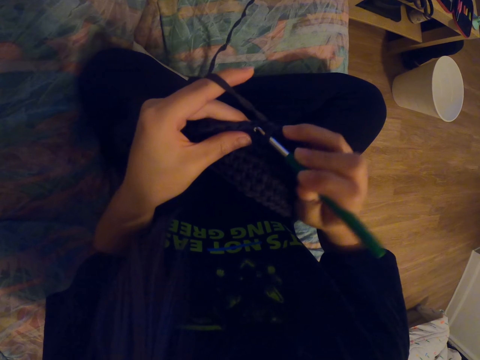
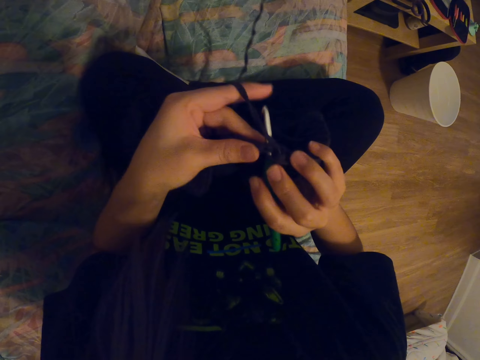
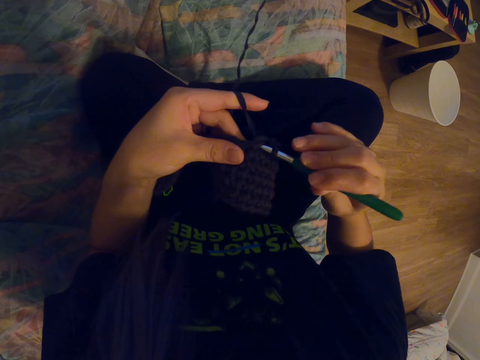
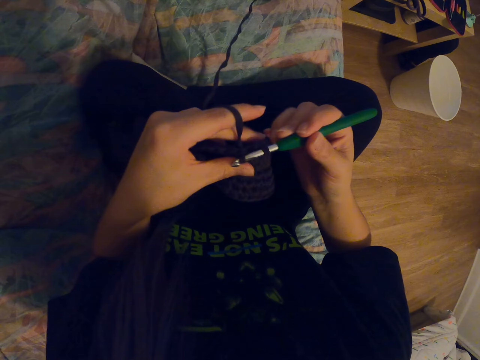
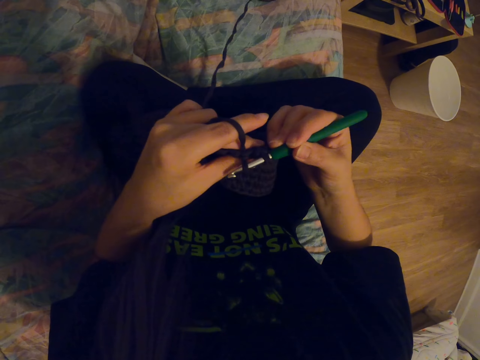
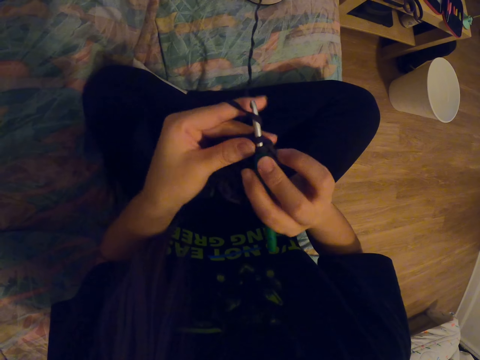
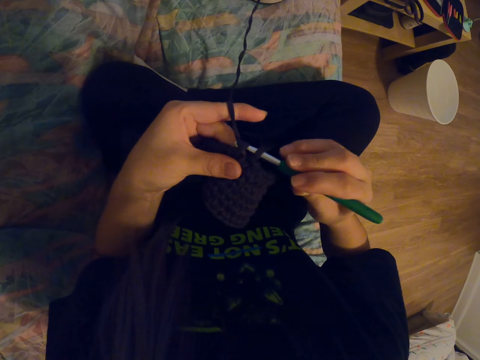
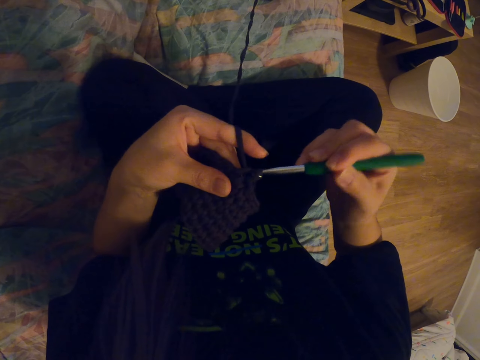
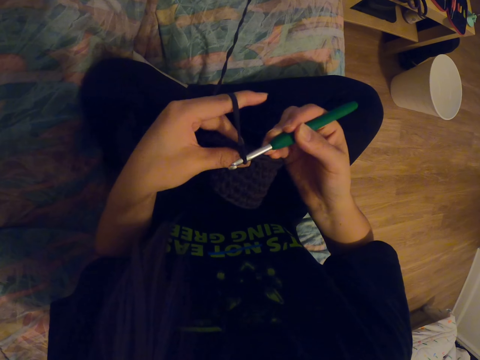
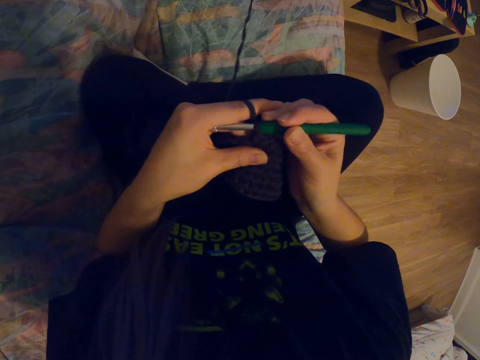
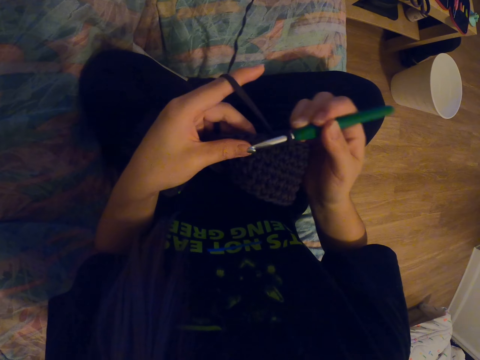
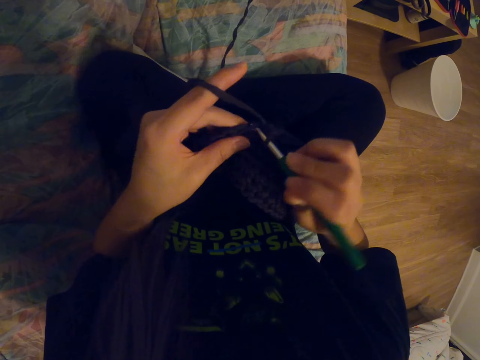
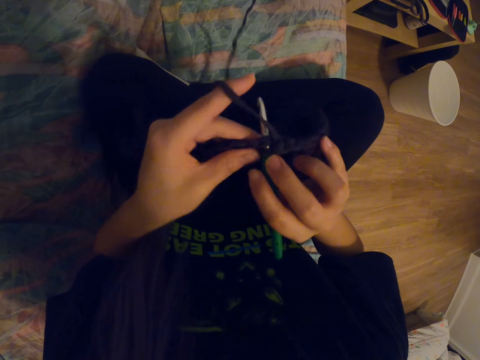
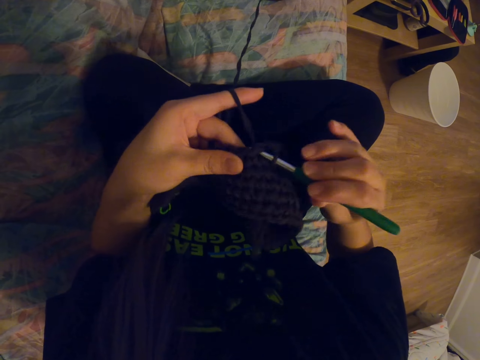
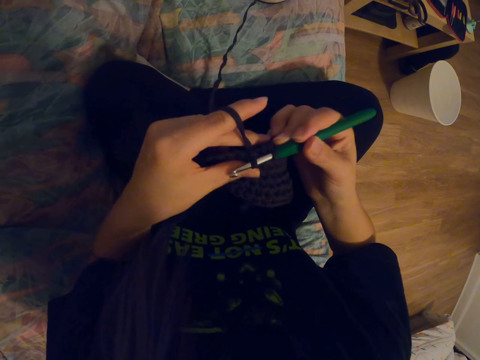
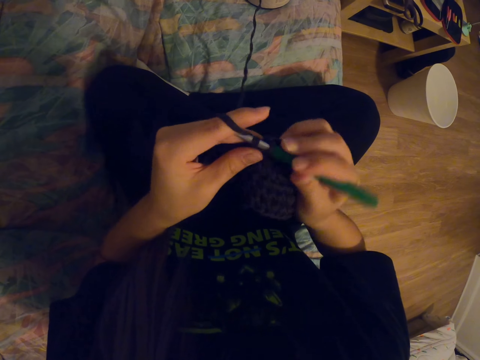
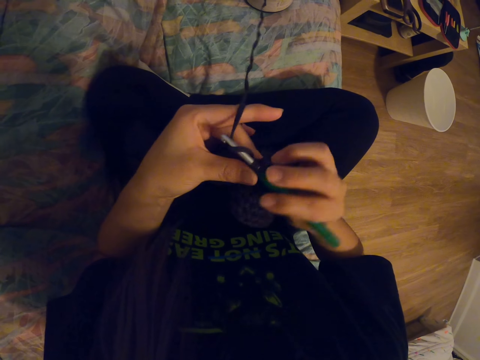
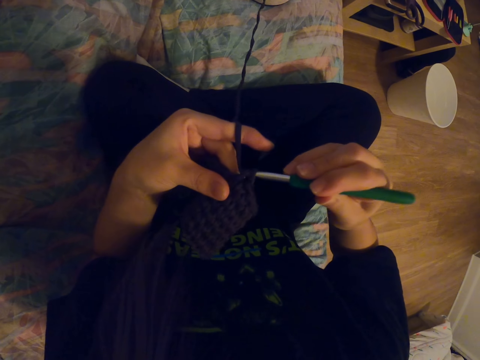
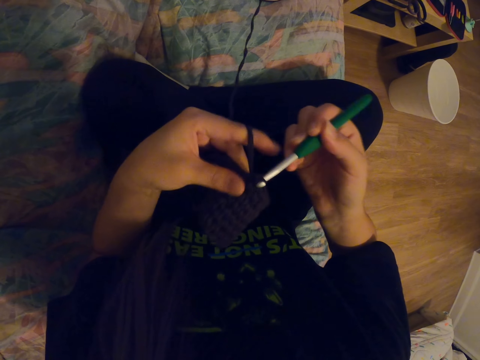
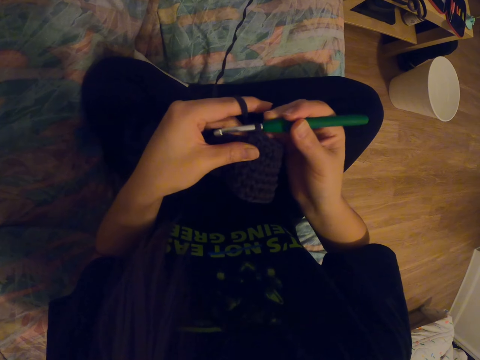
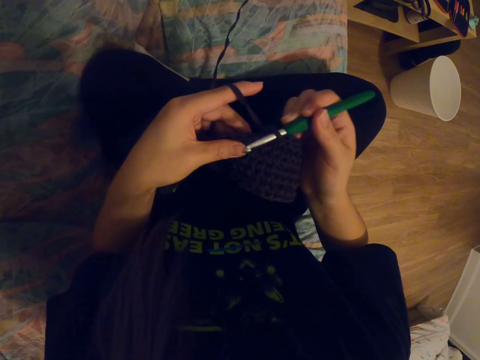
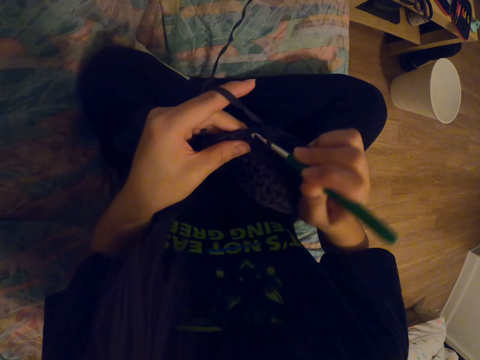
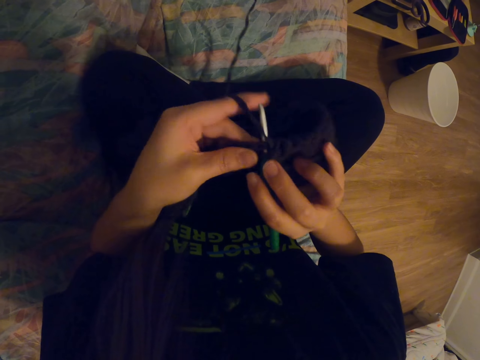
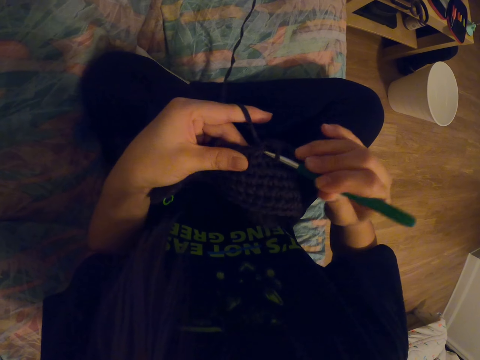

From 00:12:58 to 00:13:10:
The camera wearer coils a knitting thread on a knitting needle. They knit a fabric with the knitting needle. They coil the knitting thread on the knitting needle. They knit the fabric with the knitting needle. They coil the knitting thread on the knitting needle. They knit the fabric with the knitting needle. They coil the knitting thread on the knitting needle. They knit the fabric with the knitting needle.

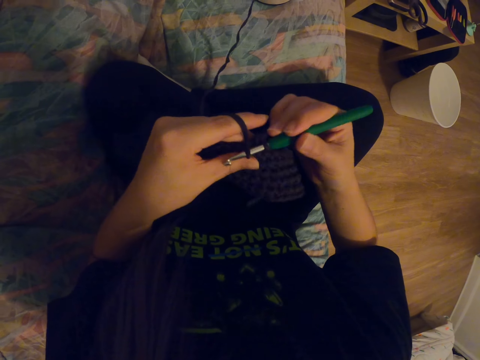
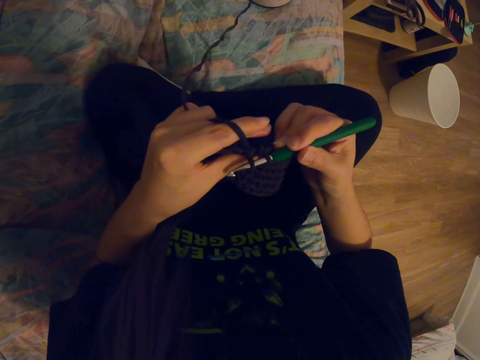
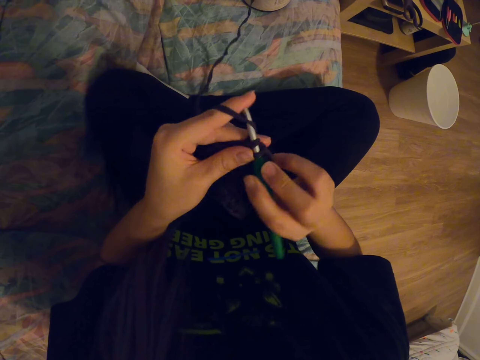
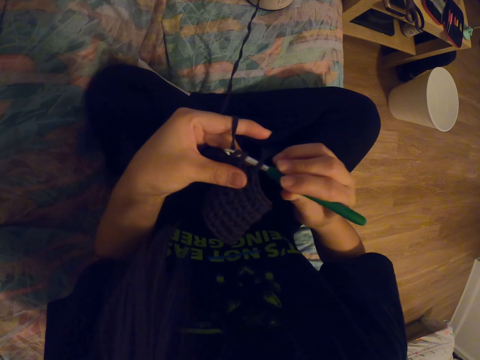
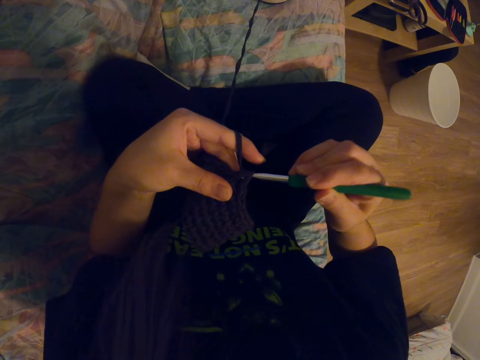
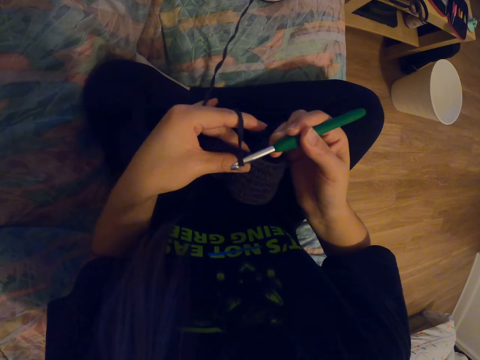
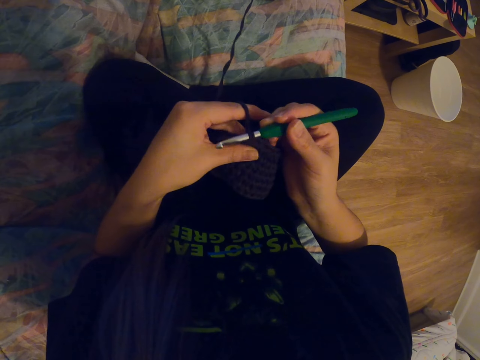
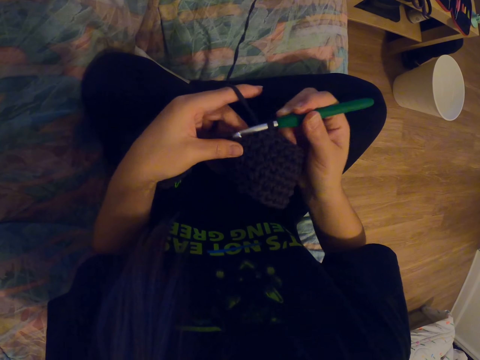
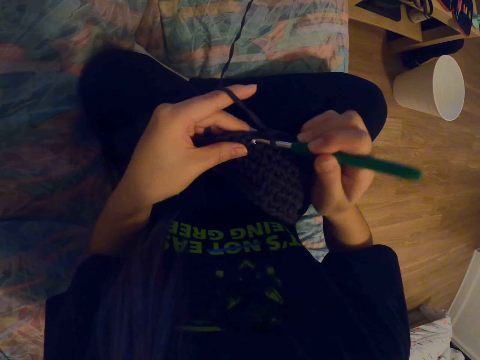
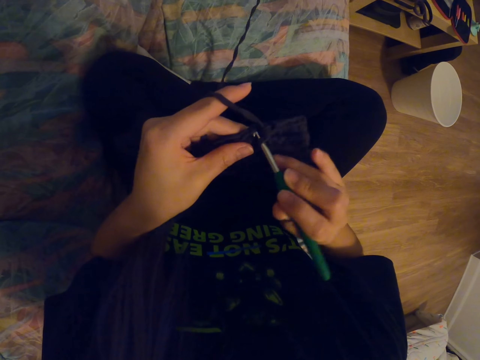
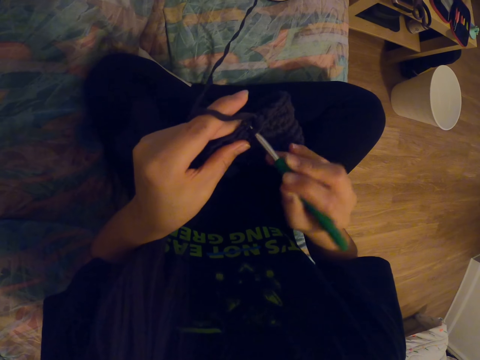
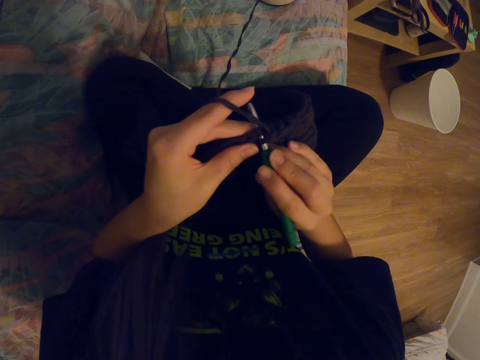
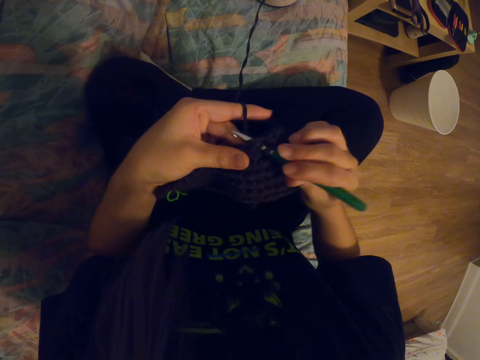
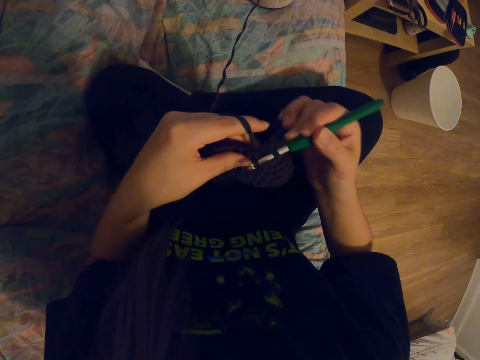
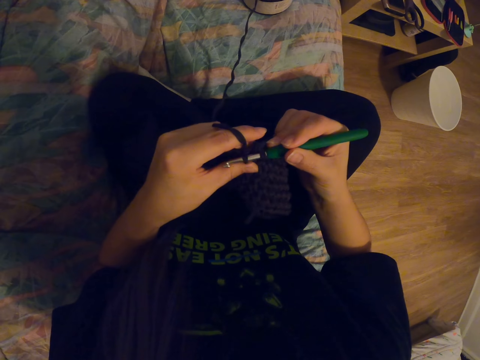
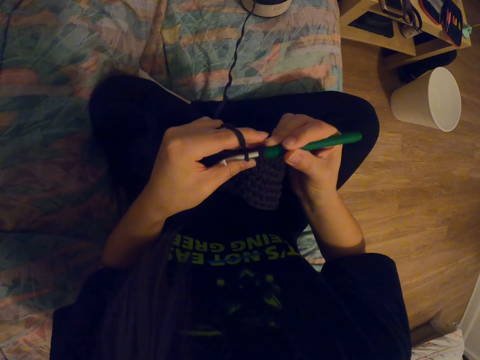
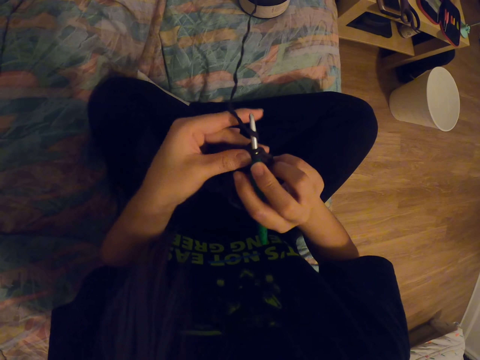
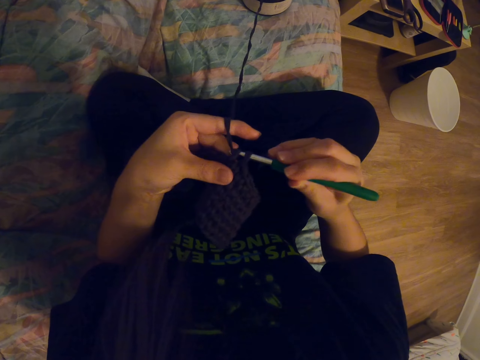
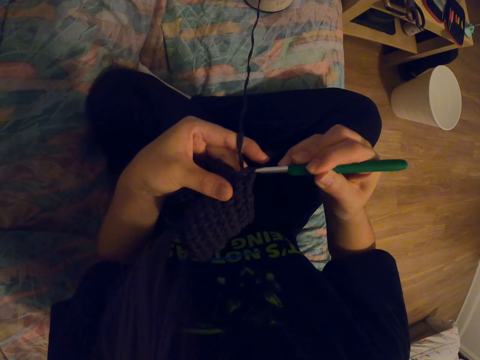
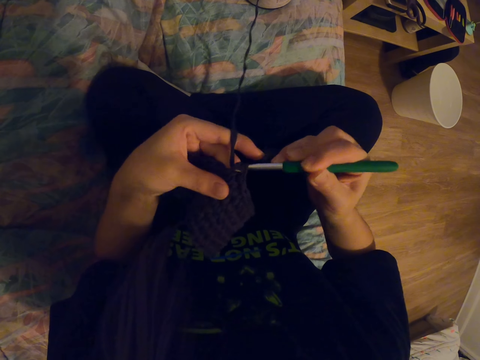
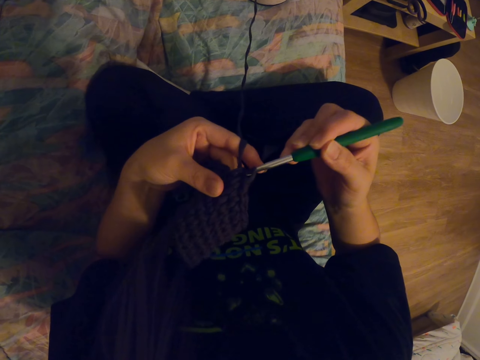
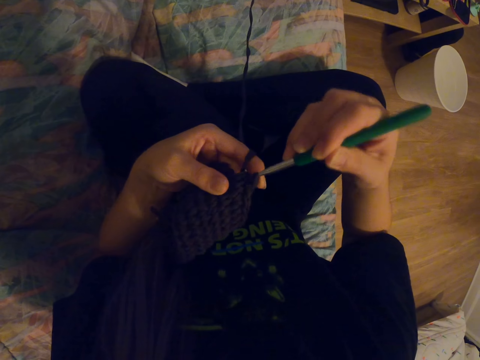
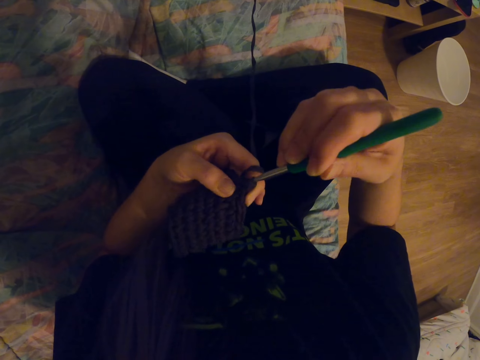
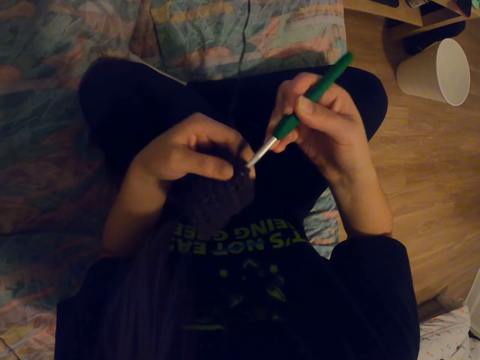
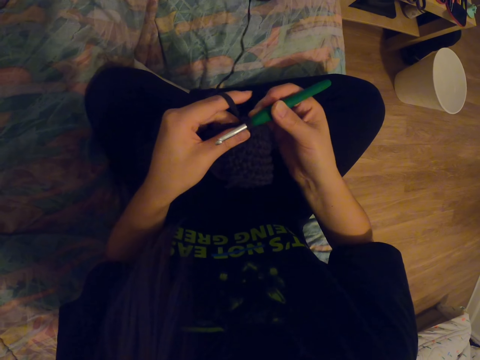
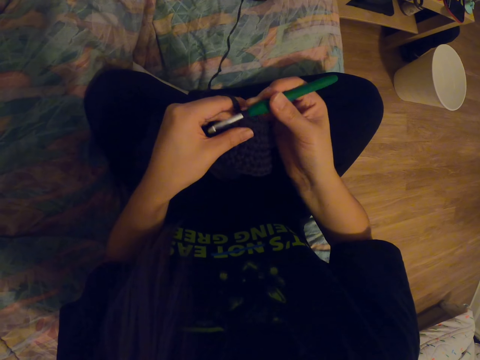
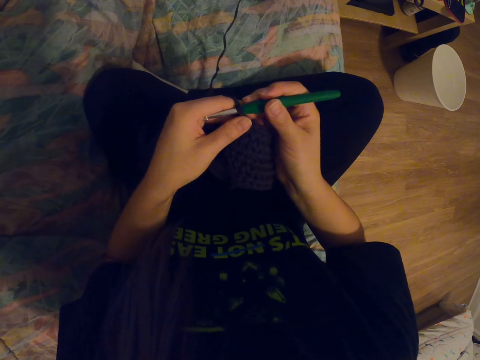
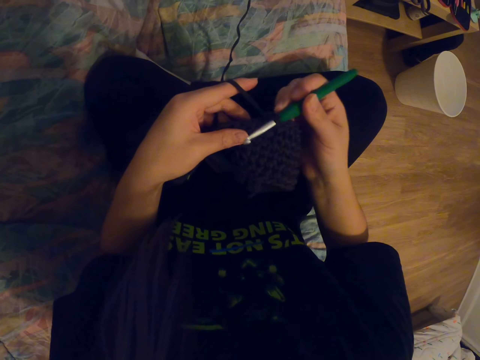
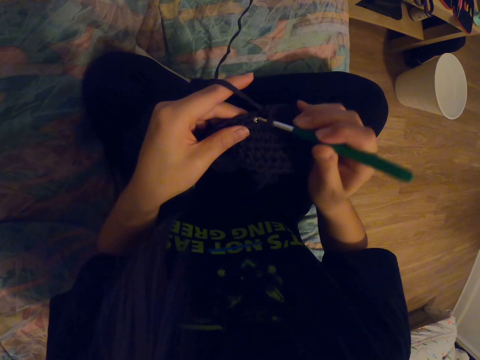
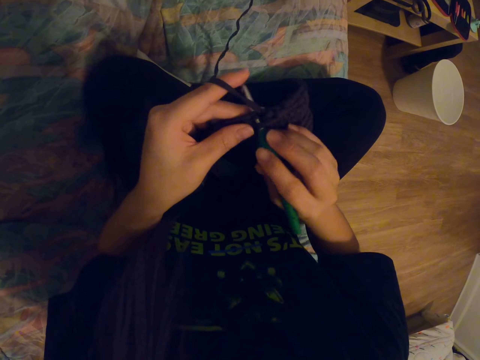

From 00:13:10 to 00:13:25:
The camera wearer coils a knitting thread on a knitting needle. They knit a fabric with the knitting needle. They coil the knitting thread on the knitting needle. They knit the fabric with the knitting needle. They coil the knitting thread on the knitting needle. They knit the fabric with the knitting needle.
